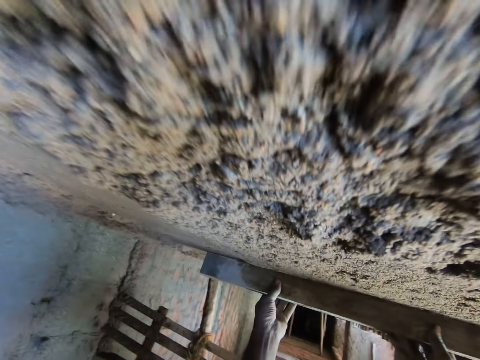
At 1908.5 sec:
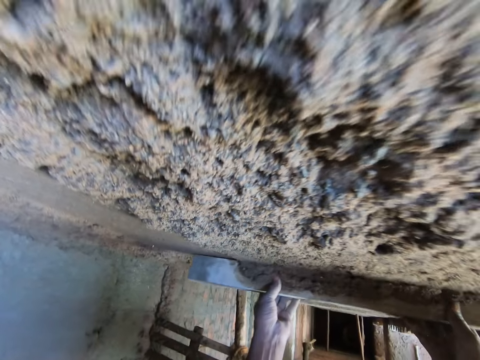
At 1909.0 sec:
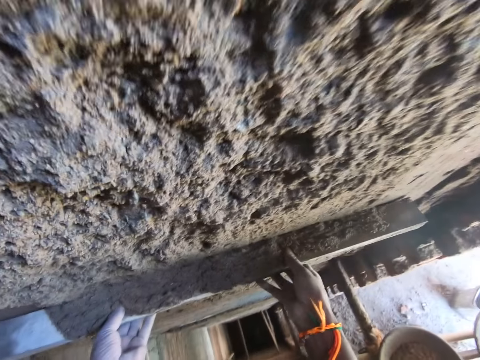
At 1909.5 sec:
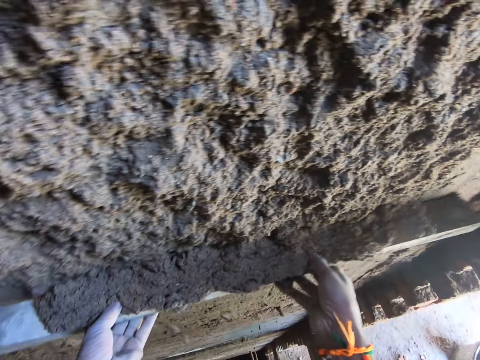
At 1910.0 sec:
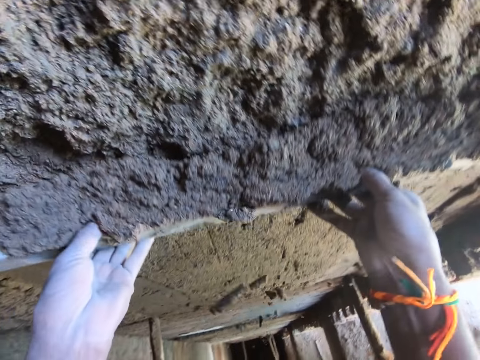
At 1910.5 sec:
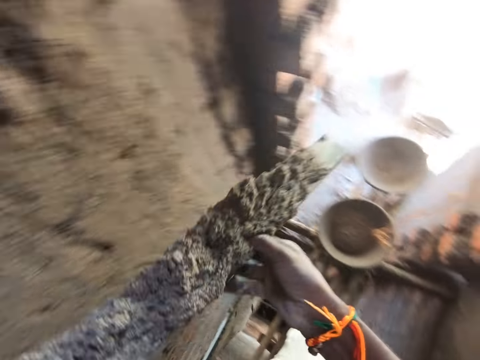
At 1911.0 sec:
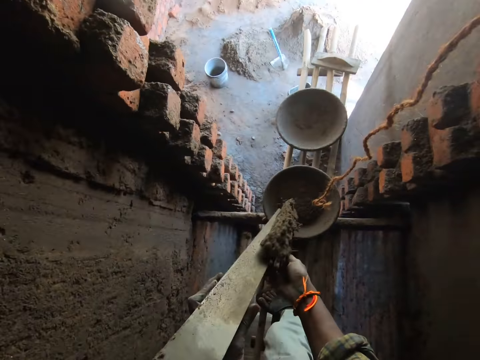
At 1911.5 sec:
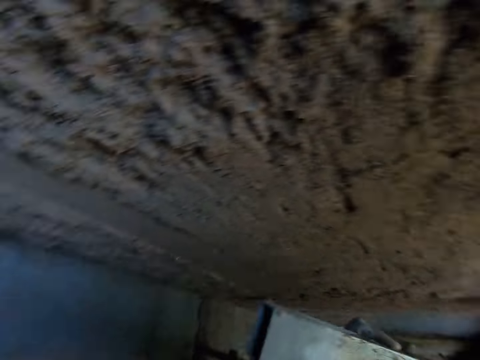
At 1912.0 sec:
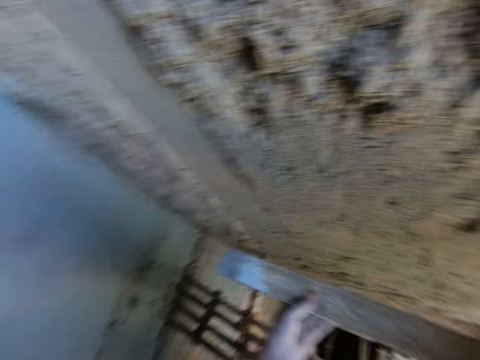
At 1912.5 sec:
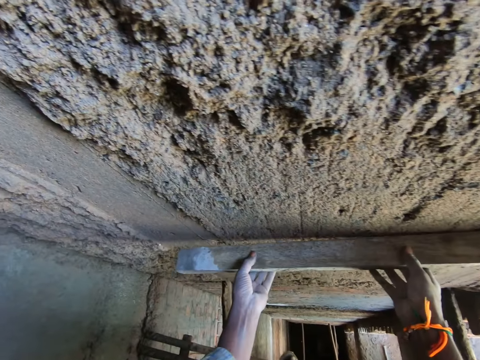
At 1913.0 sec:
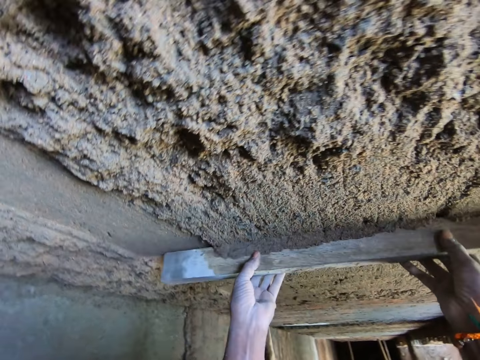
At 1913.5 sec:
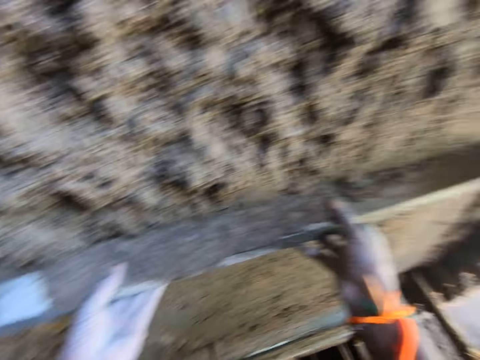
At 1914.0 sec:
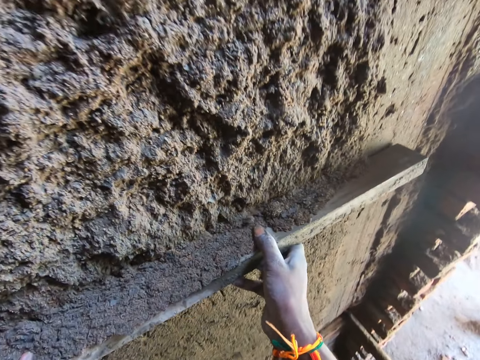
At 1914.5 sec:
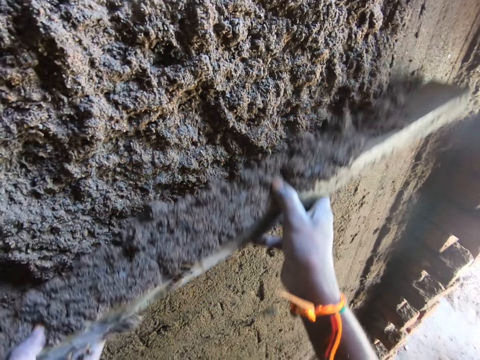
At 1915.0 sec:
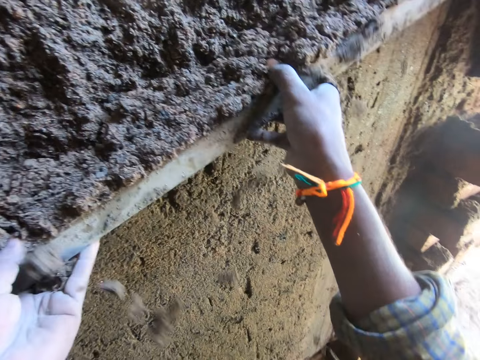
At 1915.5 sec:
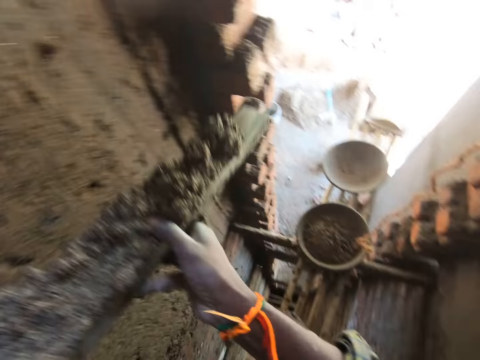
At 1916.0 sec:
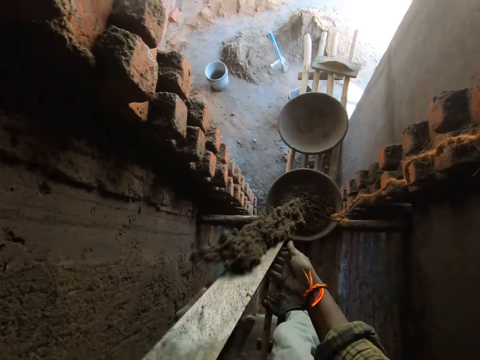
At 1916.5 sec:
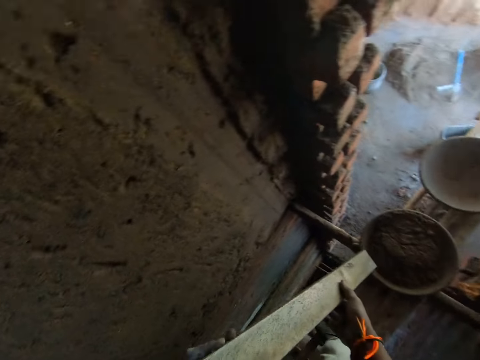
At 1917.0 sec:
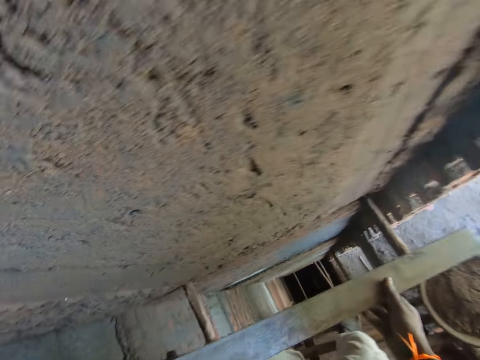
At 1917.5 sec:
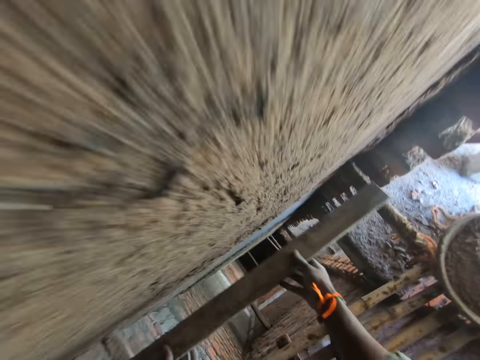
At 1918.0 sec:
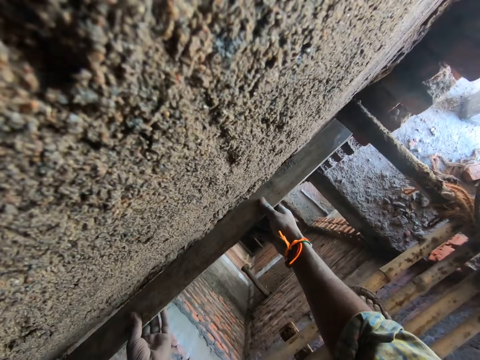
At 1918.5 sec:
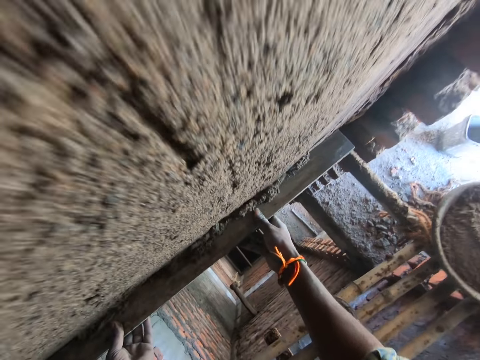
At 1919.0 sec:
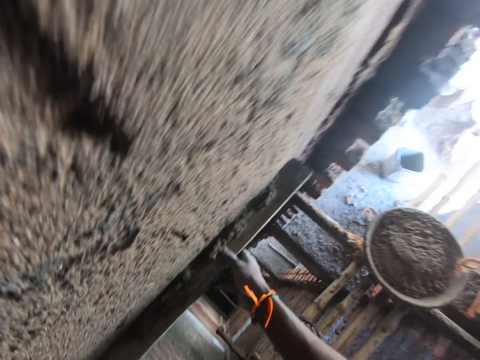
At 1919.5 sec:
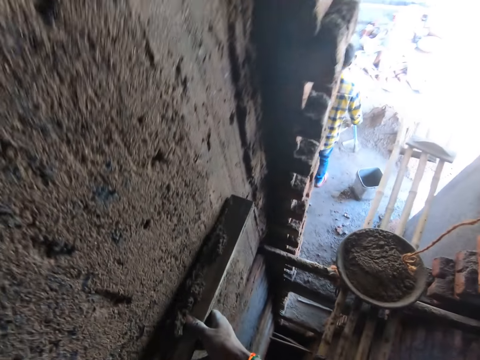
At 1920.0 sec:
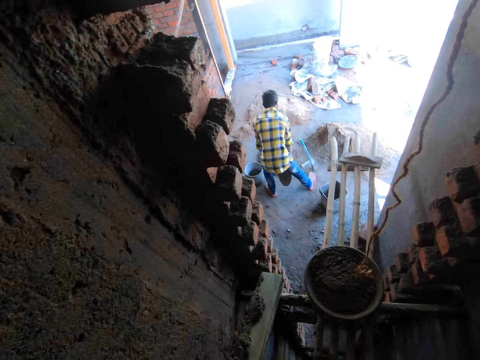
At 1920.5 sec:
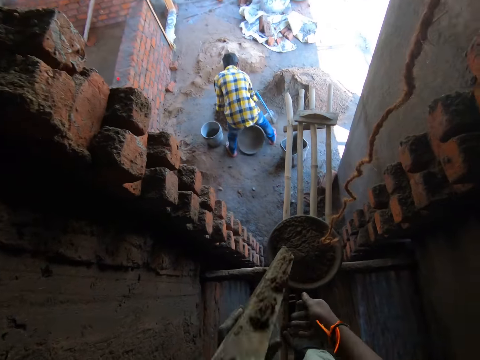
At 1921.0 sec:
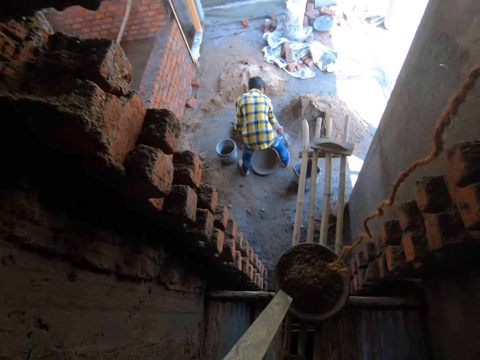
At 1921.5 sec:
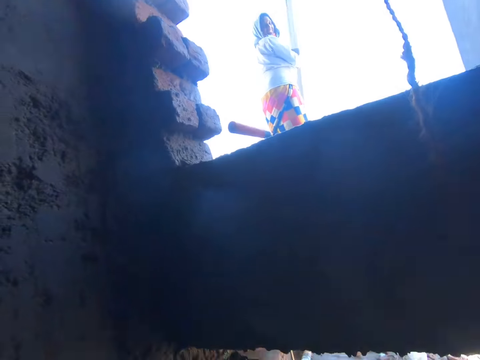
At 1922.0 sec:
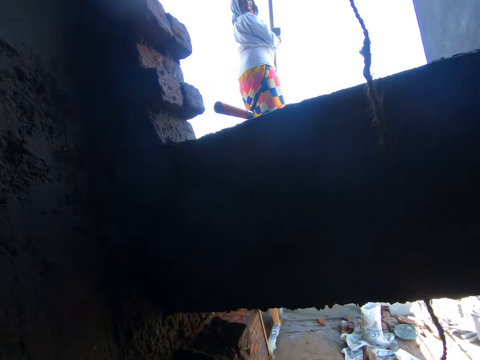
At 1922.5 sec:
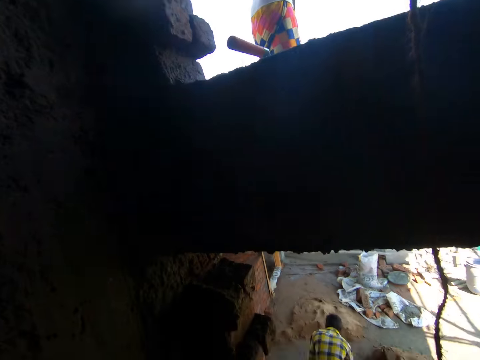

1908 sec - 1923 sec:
The camera wearer removes extra cement with the piece of wood. They put the cement mix in the bucket. They remove extra cement mix with the piece of wood. They pour the cement mix in the bucket. They remove extra cement mix with the piece of wood. They converse with a man and the woman. The man drops a head pan in his right hand on the floor. The camera wearer pours the cement mix in the bucket.

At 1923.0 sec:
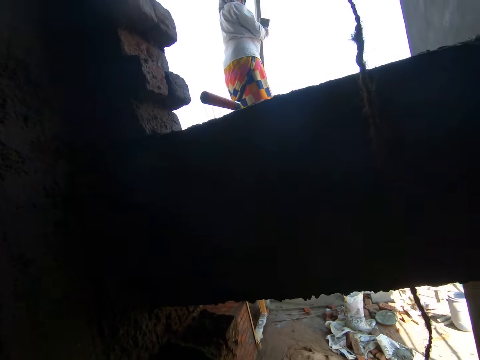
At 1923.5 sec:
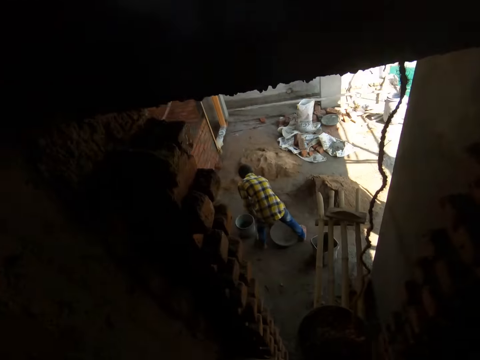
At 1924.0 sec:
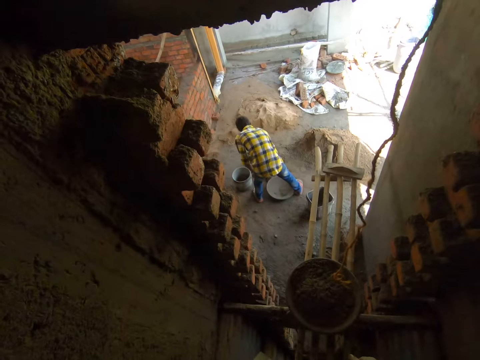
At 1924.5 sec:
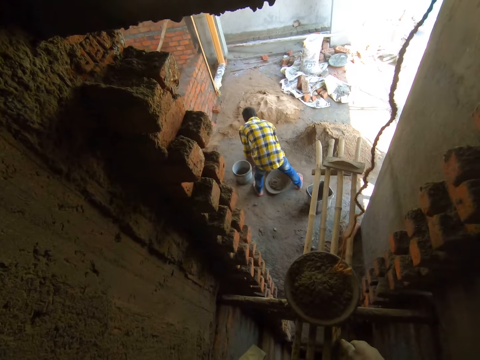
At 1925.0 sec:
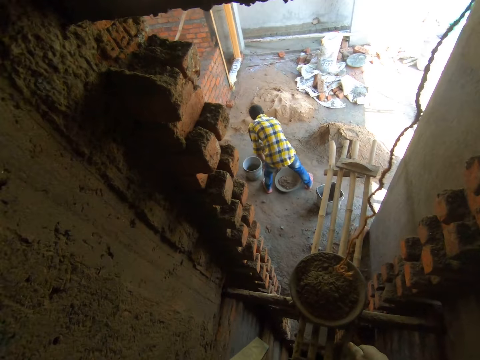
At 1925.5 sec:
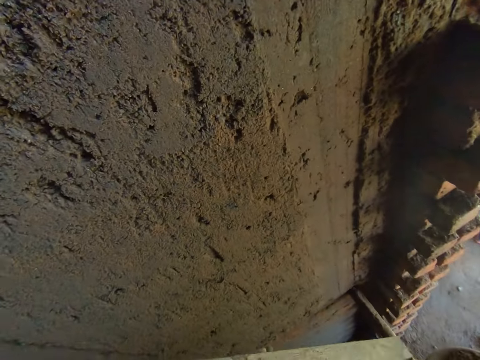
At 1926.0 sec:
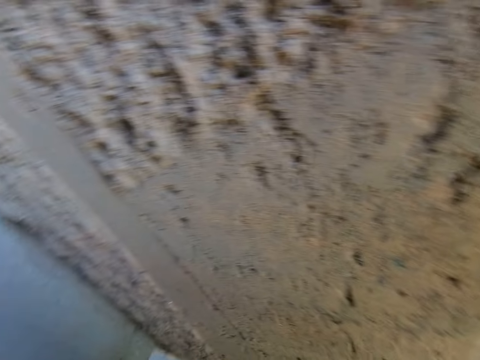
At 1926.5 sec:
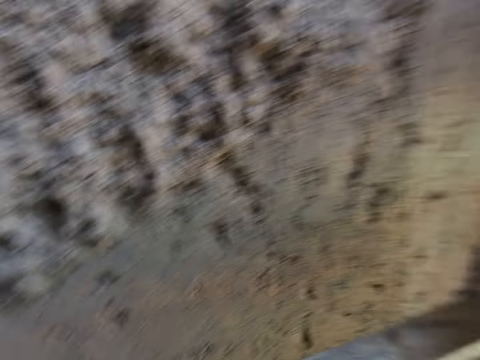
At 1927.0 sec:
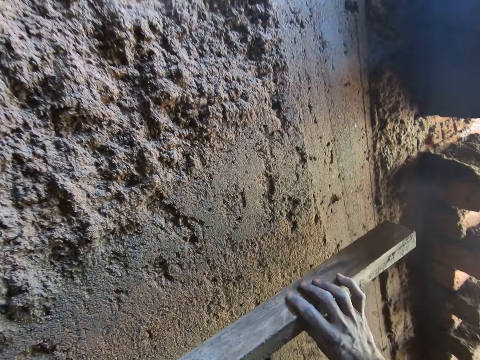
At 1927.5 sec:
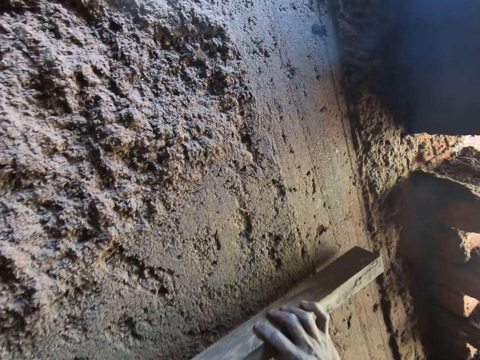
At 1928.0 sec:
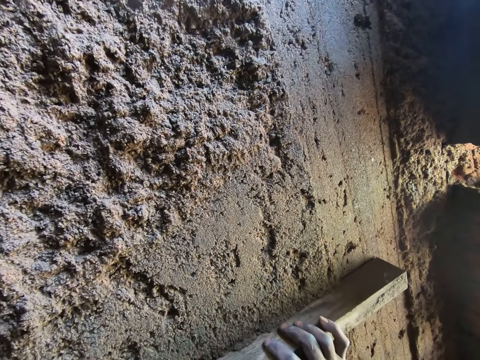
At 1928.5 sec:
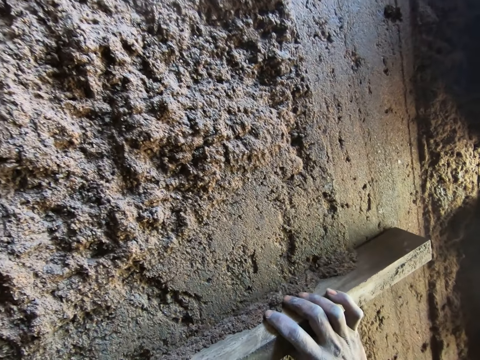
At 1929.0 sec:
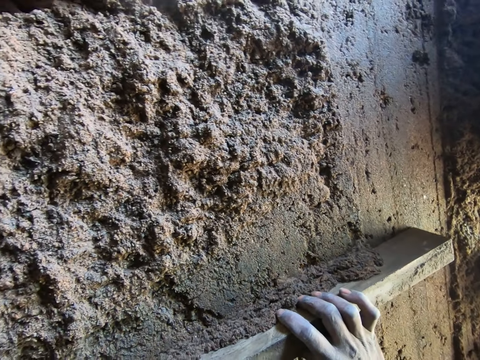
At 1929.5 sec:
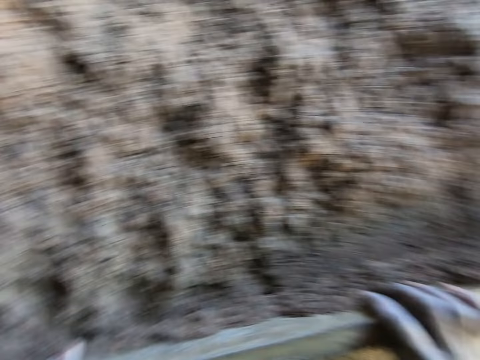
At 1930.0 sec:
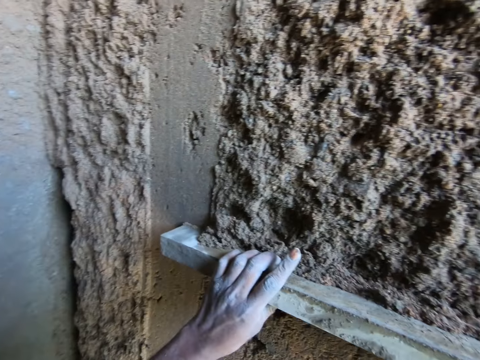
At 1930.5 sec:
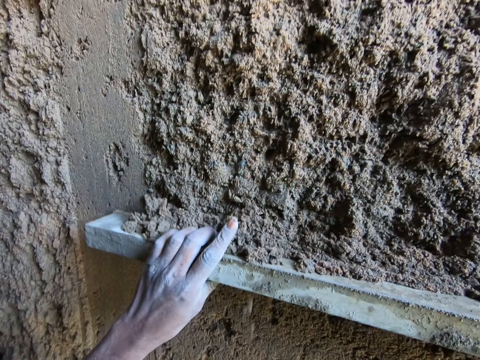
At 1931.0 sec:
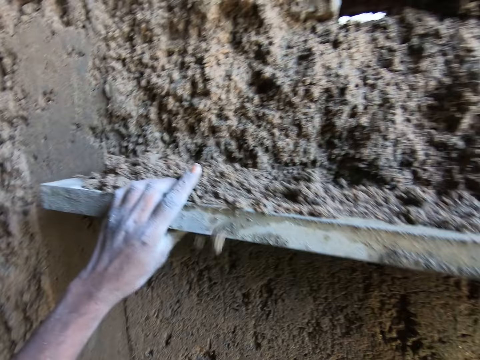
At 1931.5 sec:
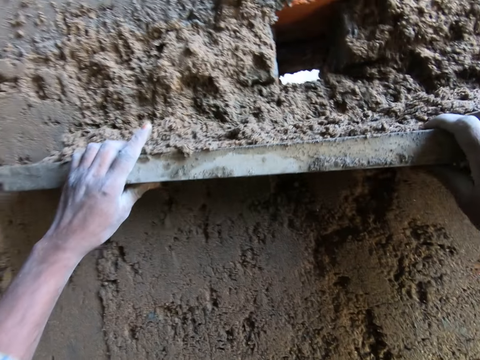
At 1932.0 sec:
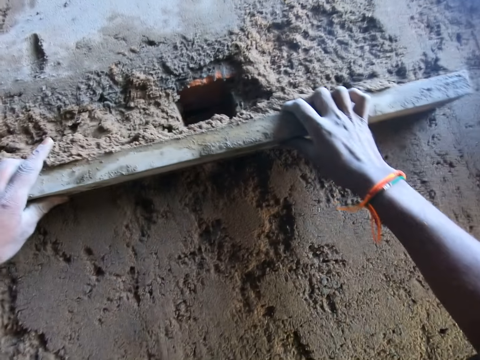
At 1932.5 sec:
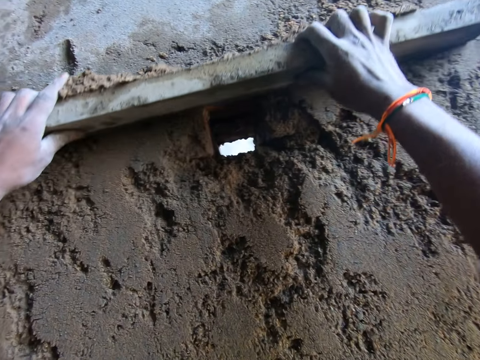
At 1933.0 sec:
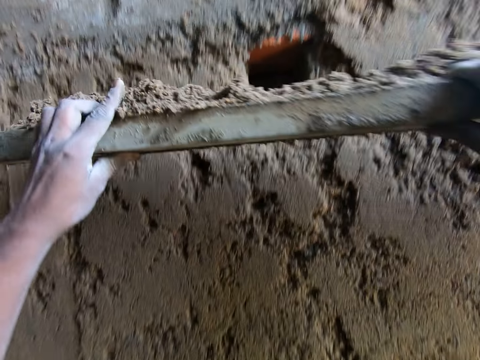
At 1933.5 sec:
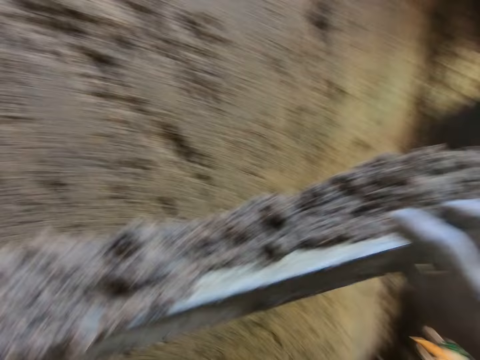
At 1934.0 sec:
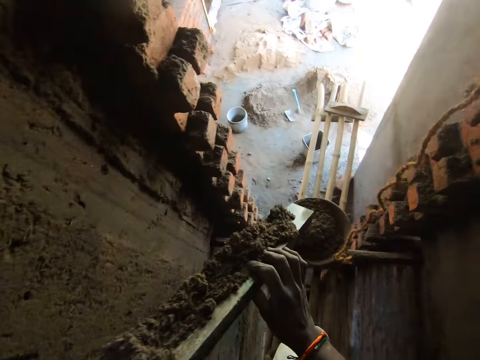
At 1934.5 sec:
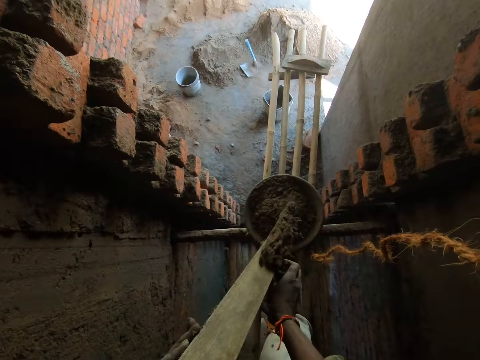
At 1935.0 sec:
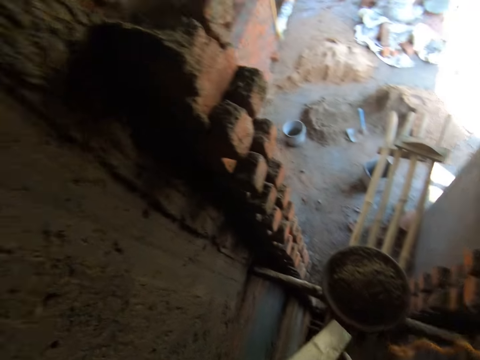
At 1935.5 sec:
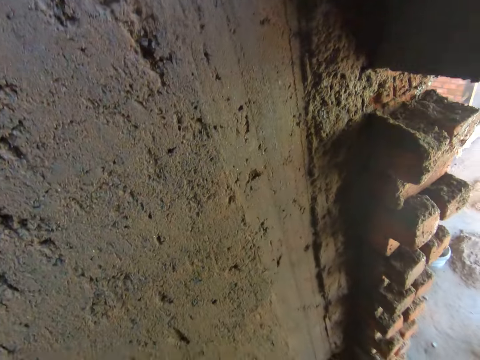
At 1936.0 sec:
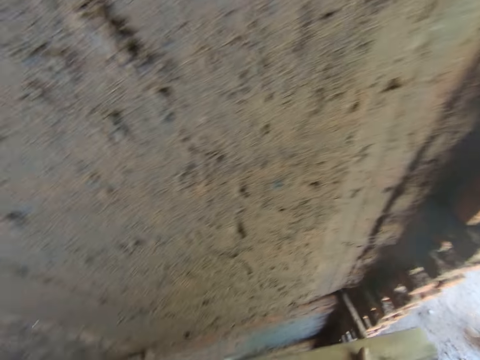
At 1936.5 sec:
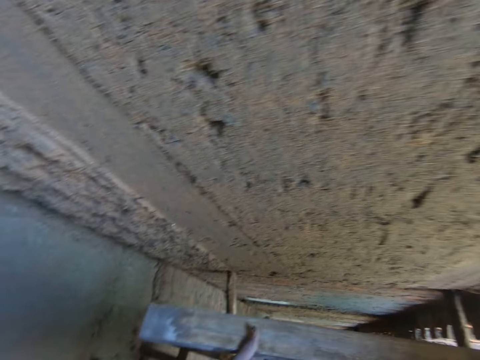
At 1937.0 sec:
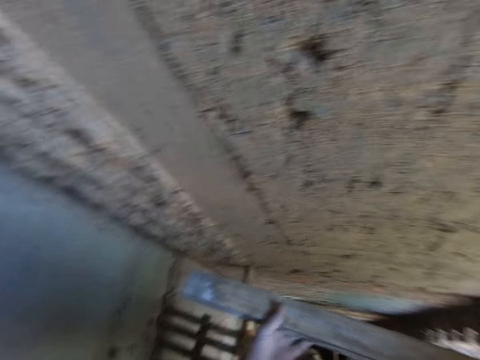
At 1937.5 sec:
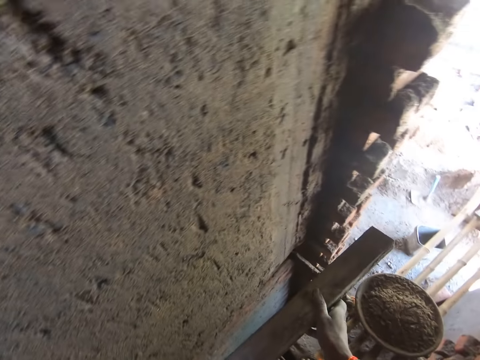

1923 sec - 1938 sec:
The man pours cement from a bag into the head pan on the floor with his right hand. The camera wearer holds the iron rod with both hands. He scrapes mortar from the wall of the building into the head pan with the iron rod in his hands. He pours the cement mix in the bucket.
